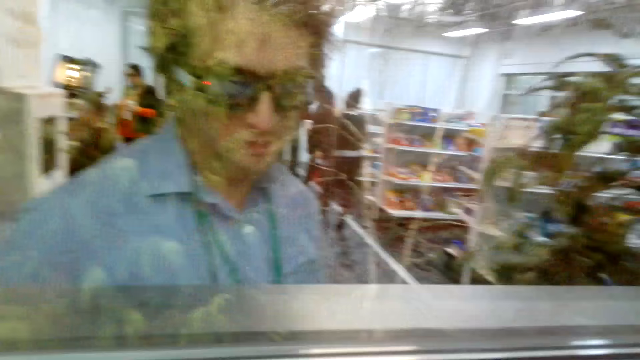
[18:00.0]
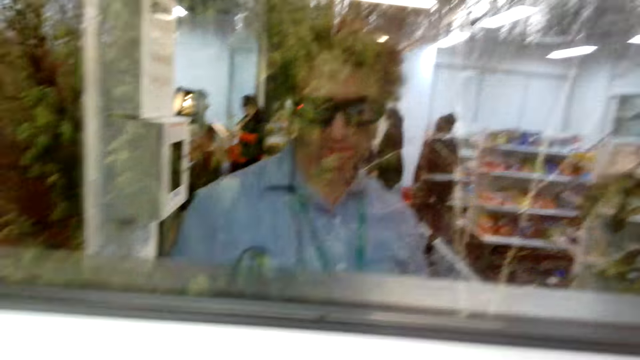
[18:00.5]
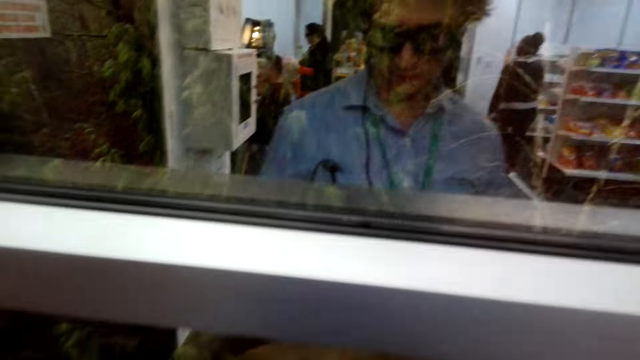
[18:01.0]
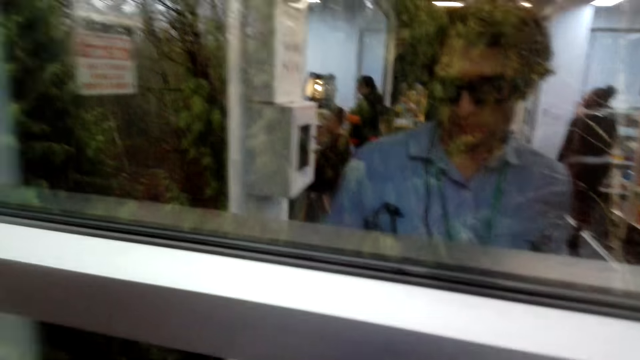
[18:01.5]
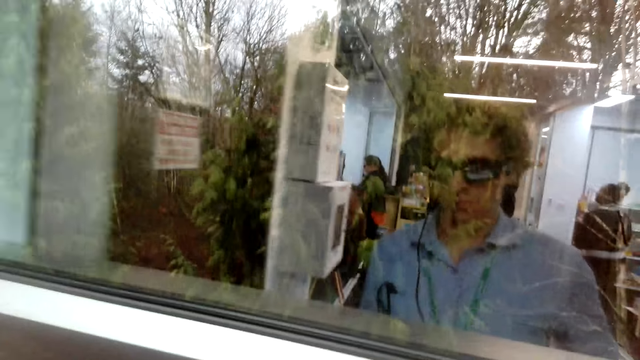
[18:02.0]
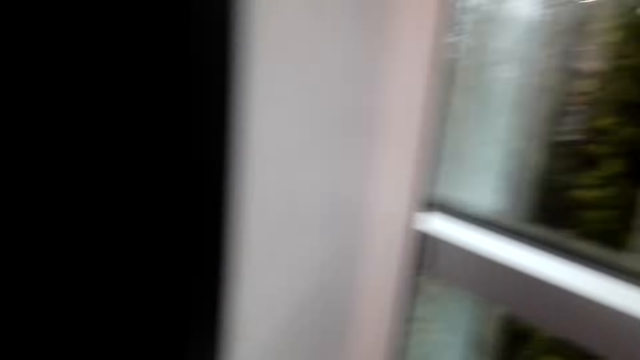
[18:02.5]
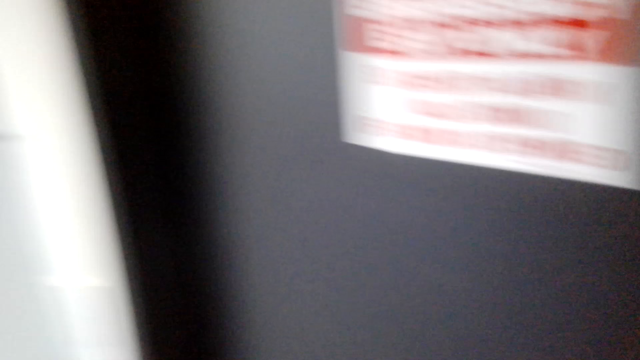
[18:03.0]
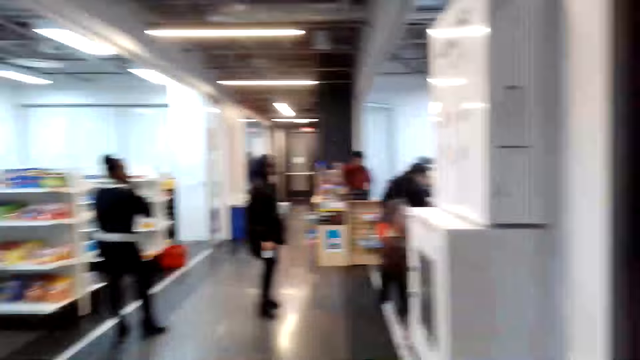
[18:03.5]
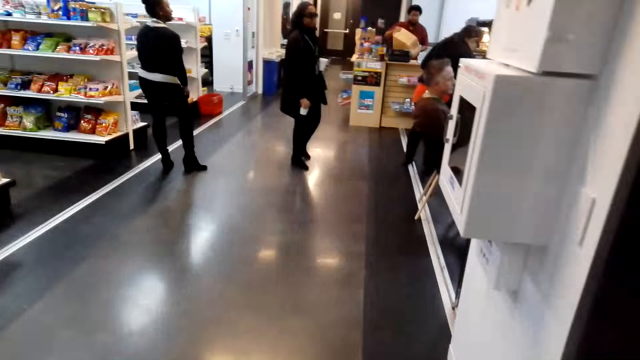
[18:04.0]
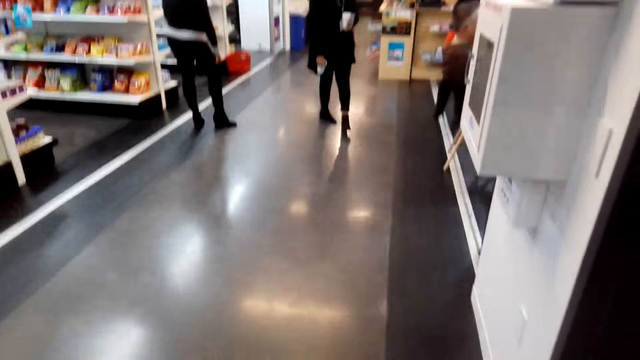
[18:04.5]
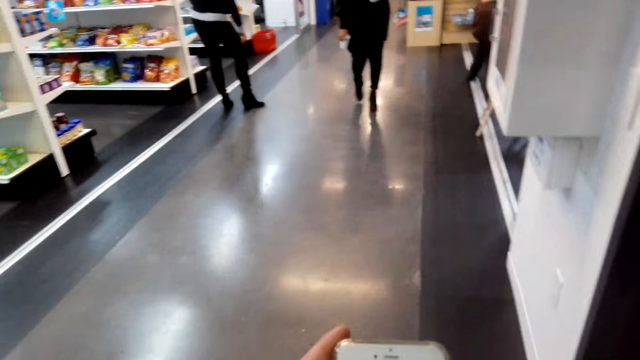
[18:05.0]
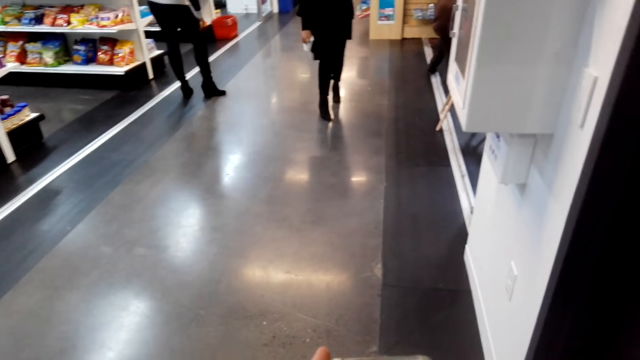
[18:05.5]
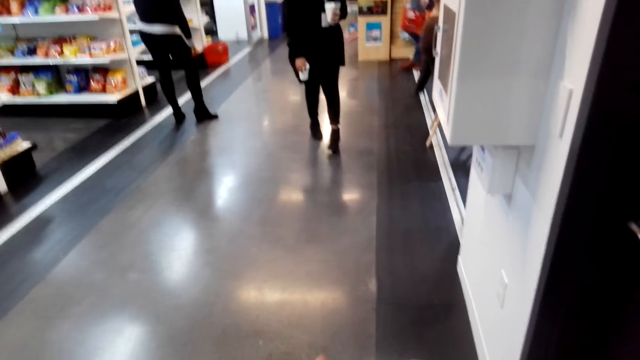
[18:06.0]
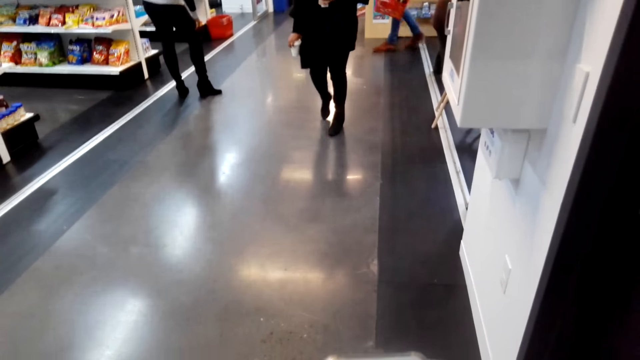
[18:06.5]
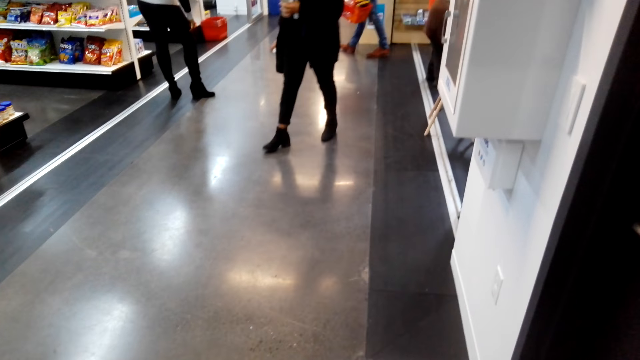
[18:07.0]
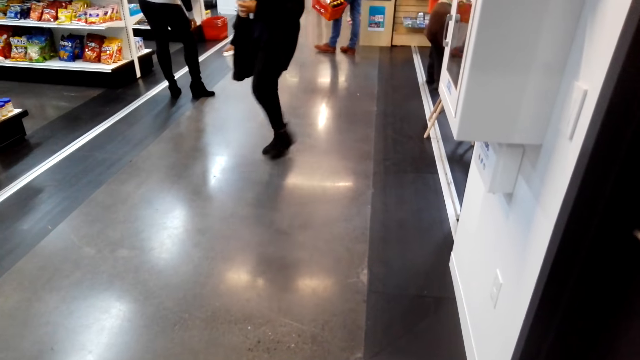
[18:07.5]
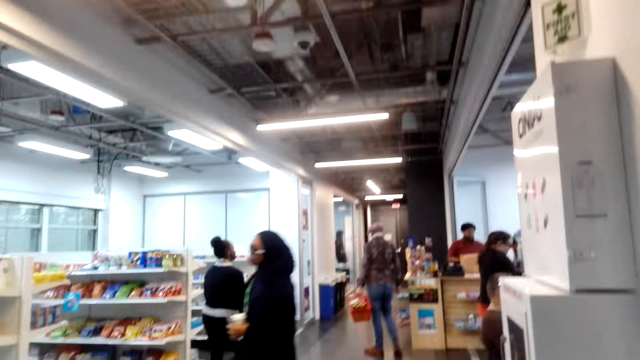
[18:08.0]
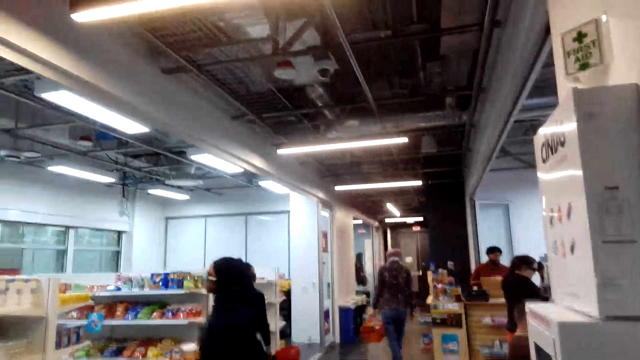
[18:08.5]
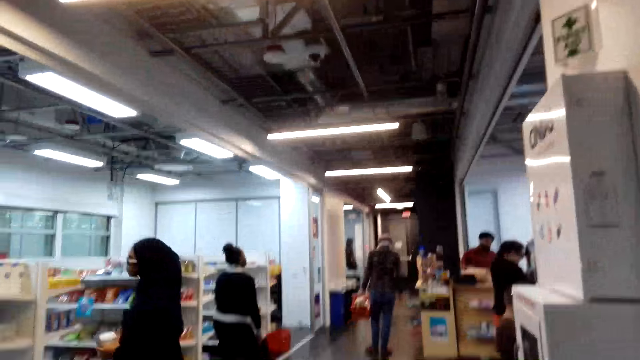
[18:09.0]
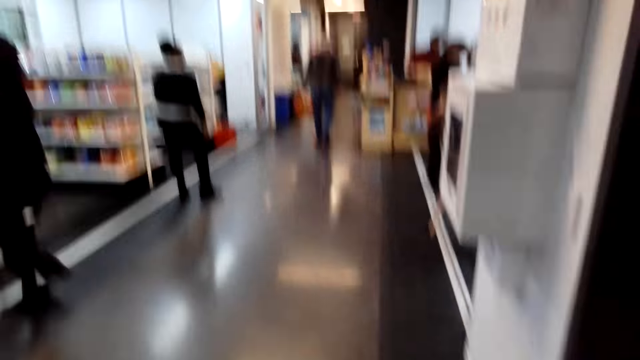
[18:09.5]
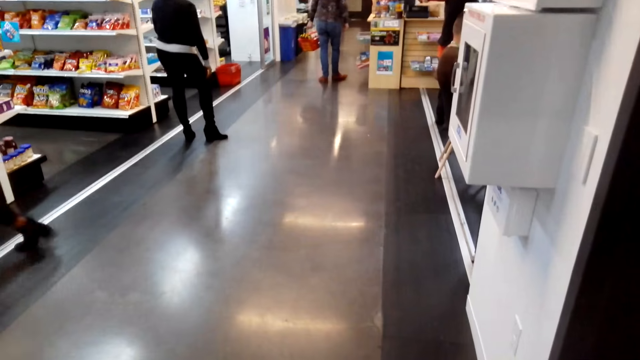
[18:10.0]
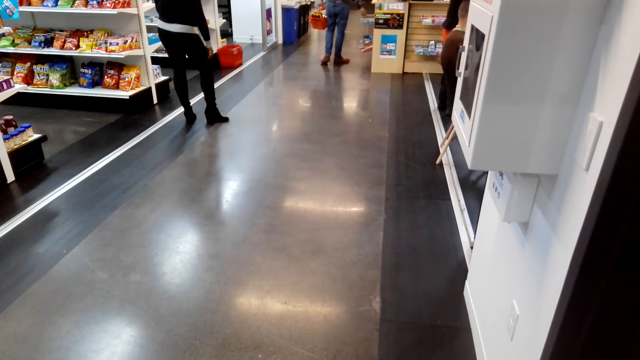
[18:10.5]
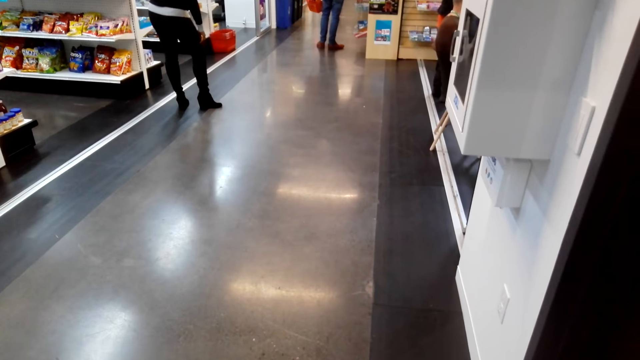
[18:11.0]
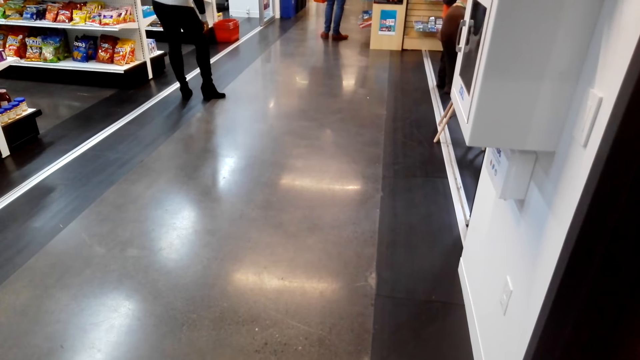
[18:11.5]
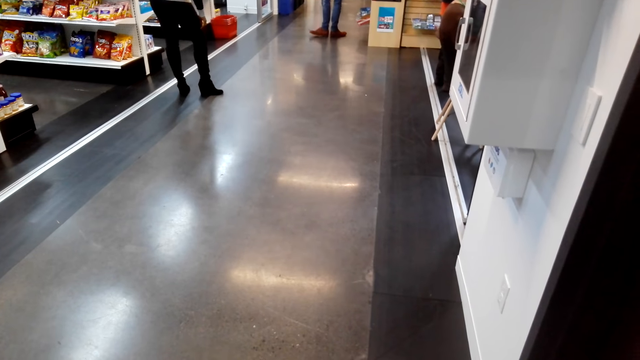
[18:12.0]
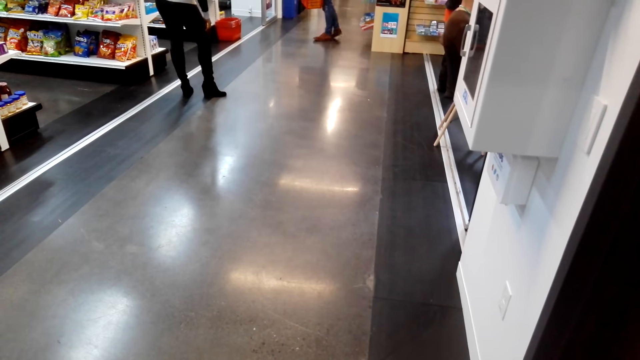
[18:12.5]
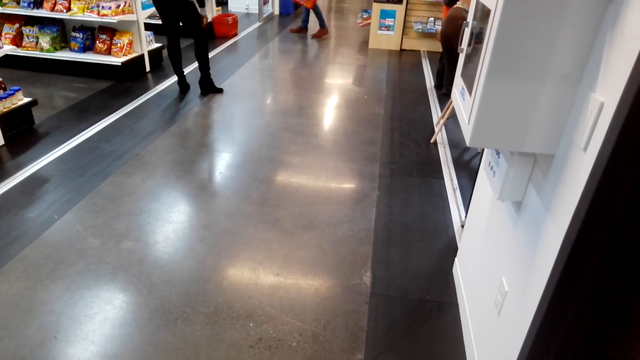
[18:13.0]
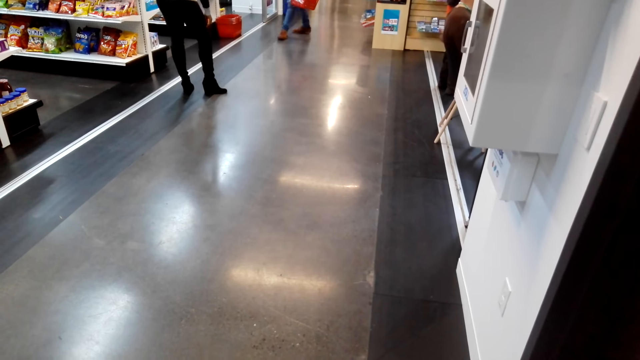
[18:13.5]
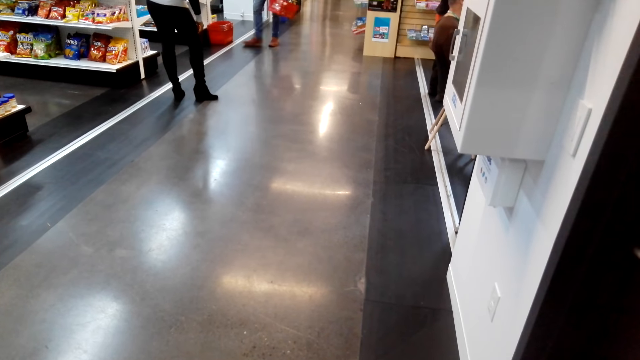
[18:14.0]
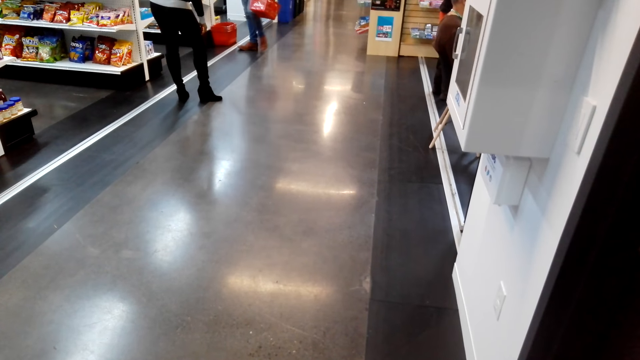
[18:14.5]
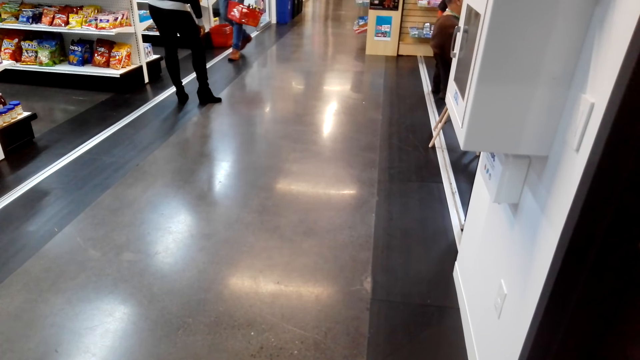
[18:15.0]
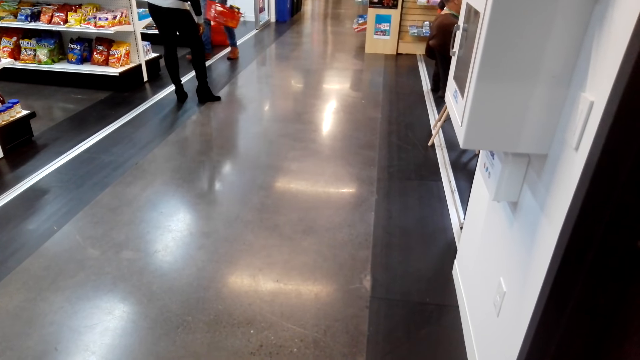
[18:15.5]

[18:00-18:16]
The camera wearer puts down a bag of goods. They turn around and look at the floor. A person walks towards the camera wearer. Another person walks around the supermarket. The camera wearer looks at the ceiling. They look at the floor.

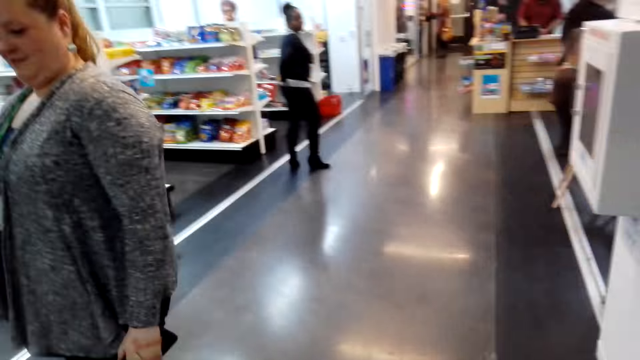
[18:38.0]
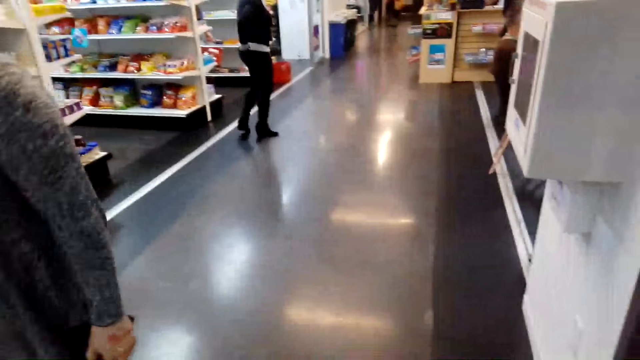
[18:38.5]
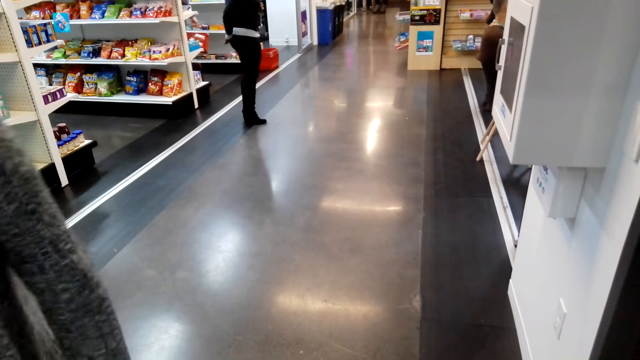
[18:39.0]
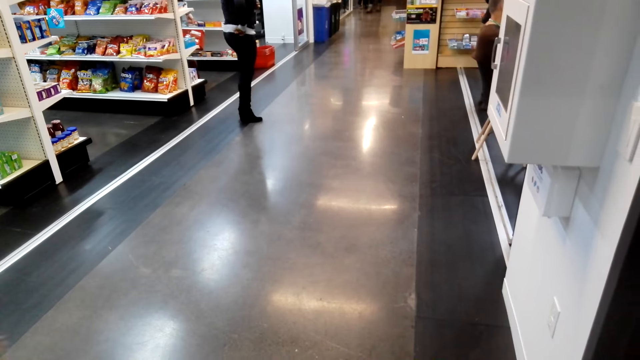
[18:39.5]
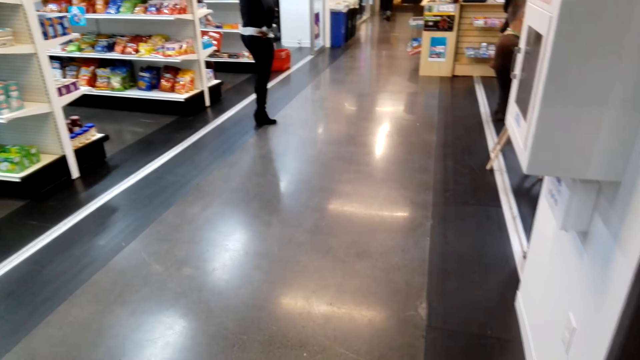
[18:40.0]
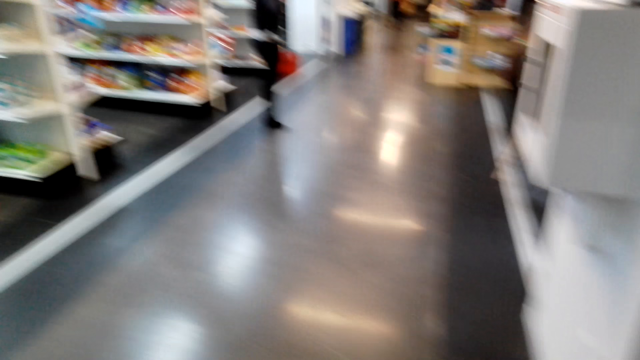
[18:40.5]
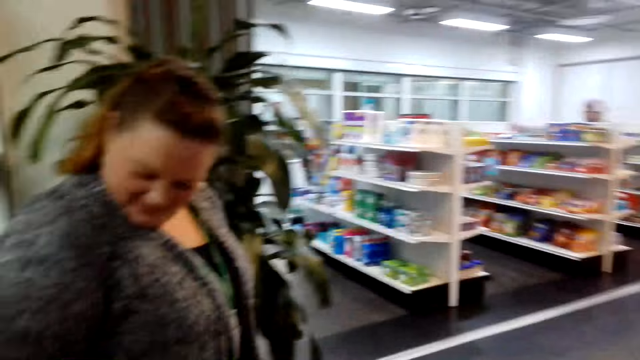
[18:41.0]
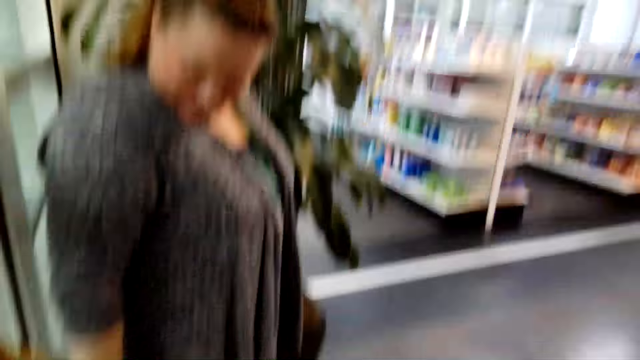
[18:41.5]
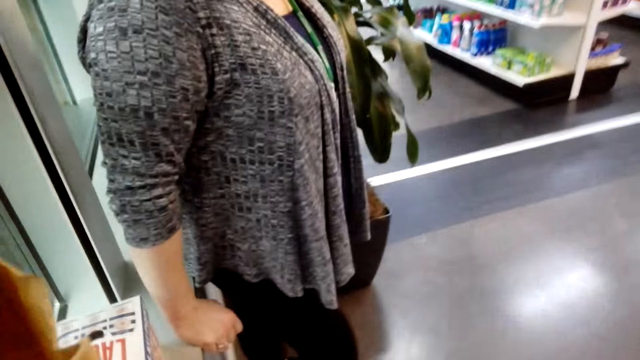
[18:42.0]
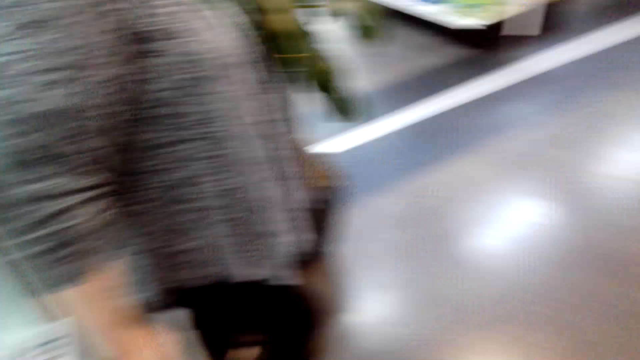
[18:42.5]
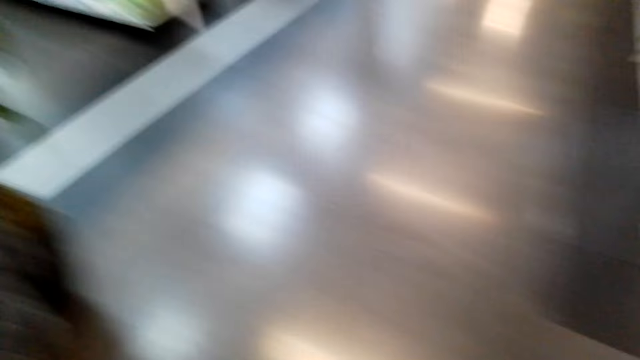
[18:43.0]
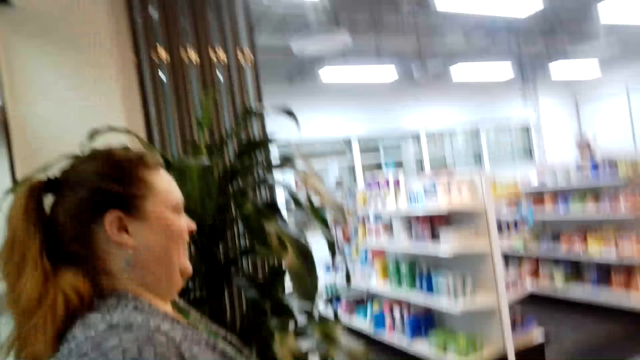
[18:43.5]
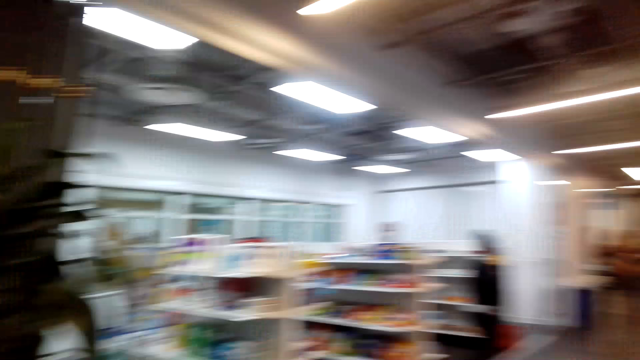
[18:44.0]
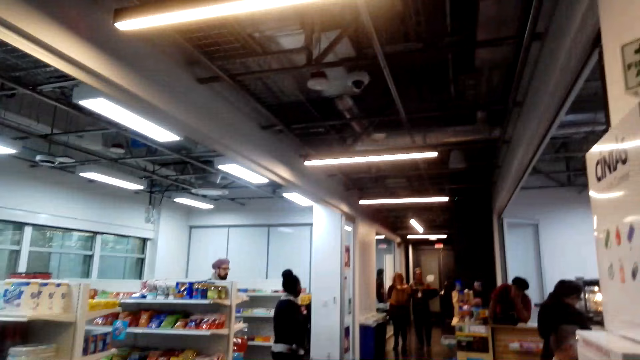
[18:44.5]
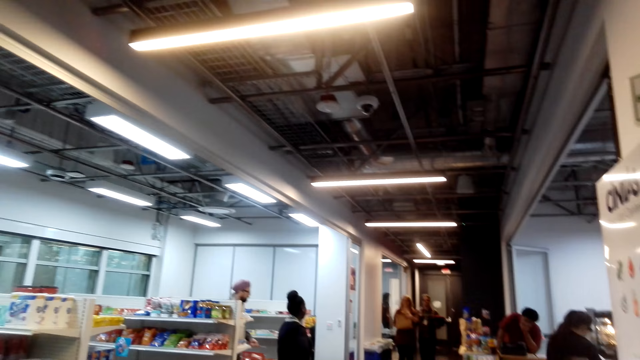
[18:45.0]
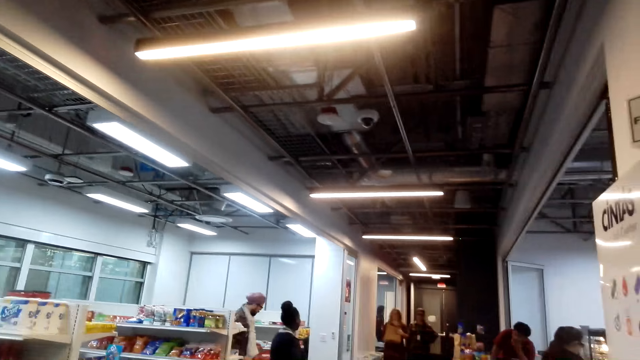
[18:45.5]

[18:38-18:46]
A woman converses to the camera wearer. The camera wearer looks at the woman. They look at the ceiling.
